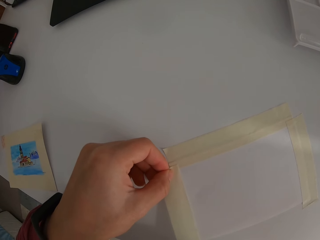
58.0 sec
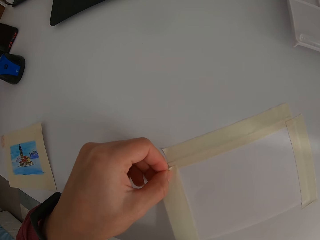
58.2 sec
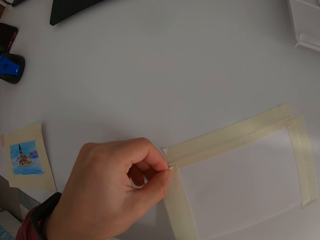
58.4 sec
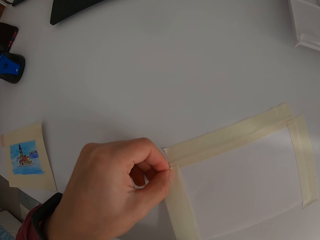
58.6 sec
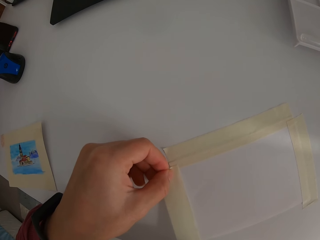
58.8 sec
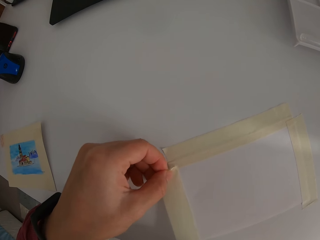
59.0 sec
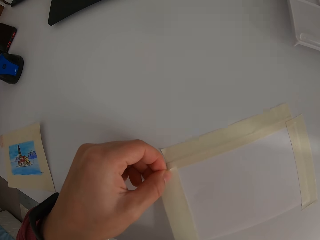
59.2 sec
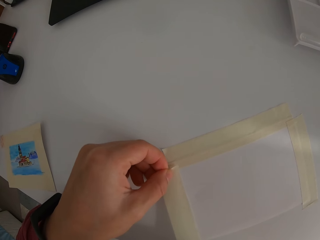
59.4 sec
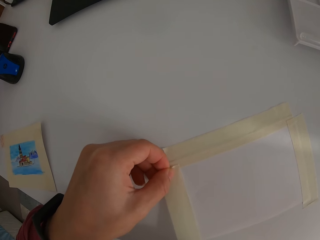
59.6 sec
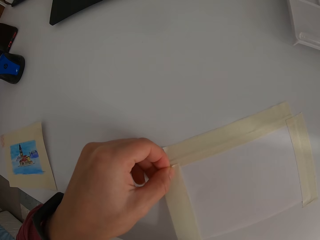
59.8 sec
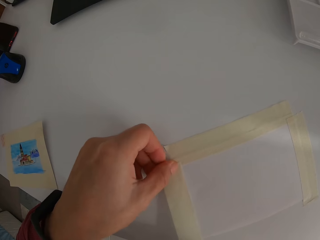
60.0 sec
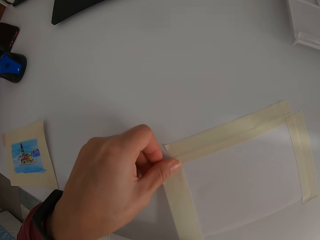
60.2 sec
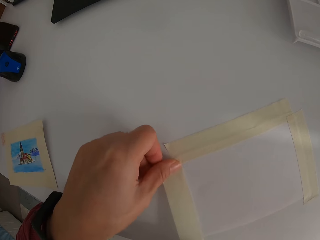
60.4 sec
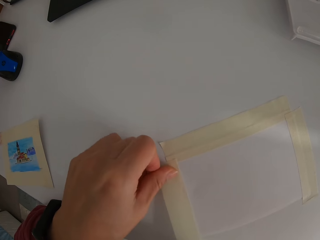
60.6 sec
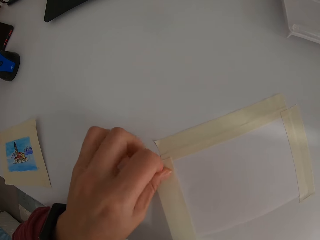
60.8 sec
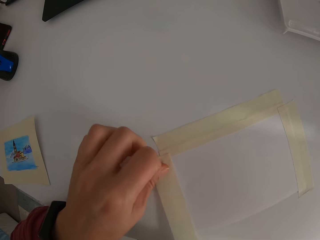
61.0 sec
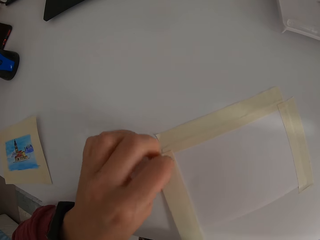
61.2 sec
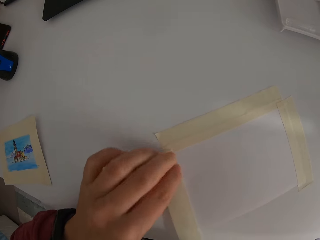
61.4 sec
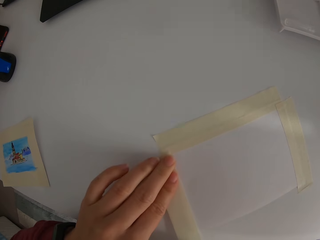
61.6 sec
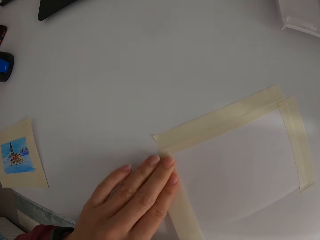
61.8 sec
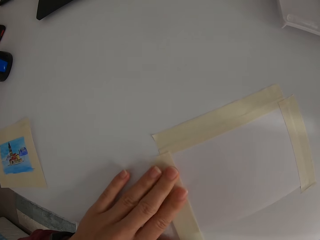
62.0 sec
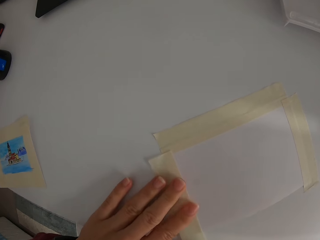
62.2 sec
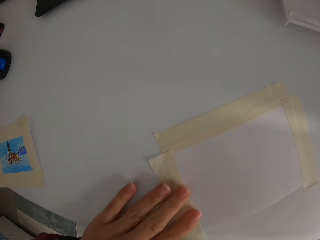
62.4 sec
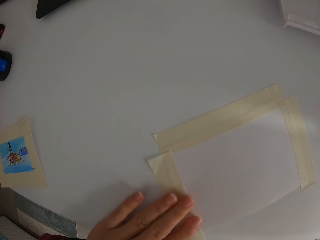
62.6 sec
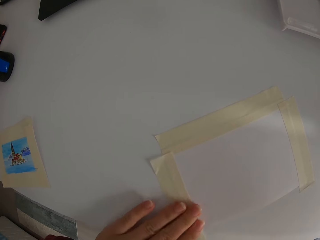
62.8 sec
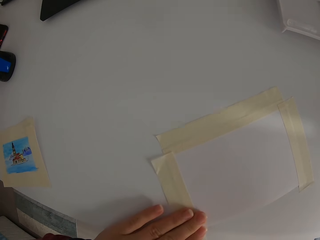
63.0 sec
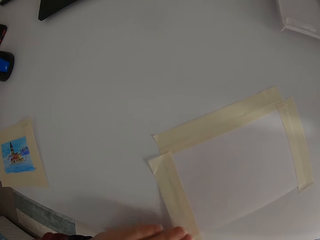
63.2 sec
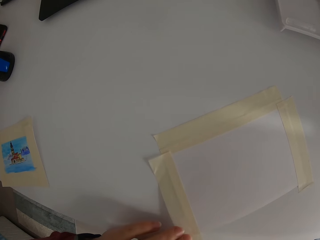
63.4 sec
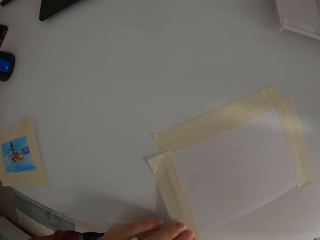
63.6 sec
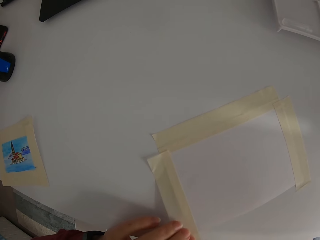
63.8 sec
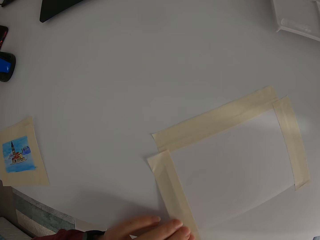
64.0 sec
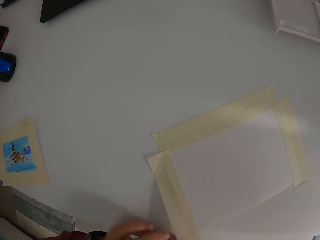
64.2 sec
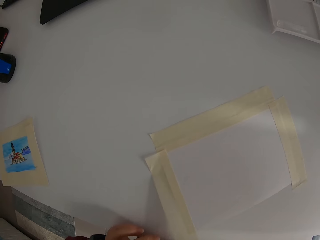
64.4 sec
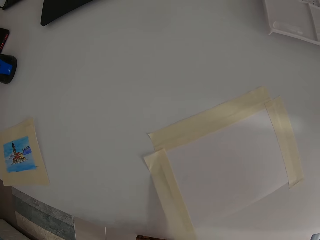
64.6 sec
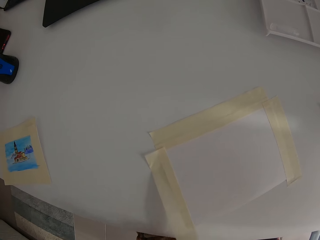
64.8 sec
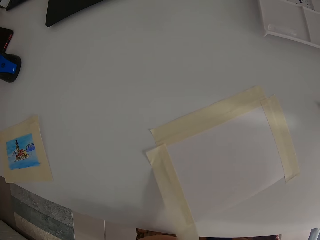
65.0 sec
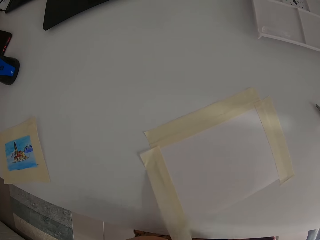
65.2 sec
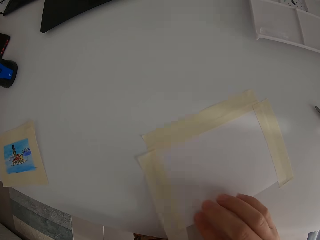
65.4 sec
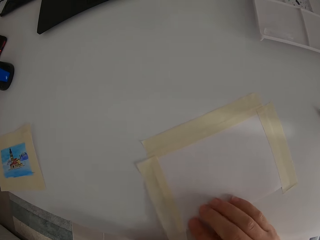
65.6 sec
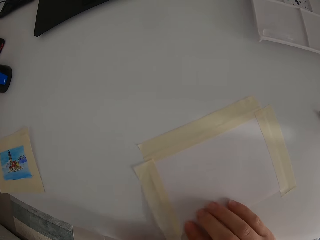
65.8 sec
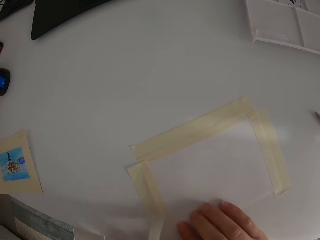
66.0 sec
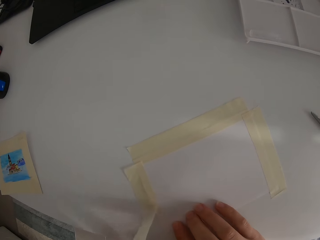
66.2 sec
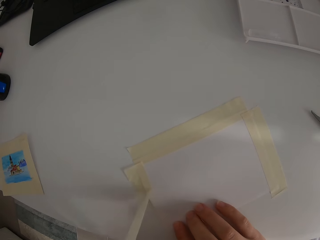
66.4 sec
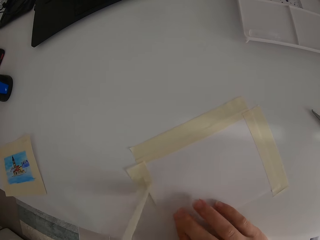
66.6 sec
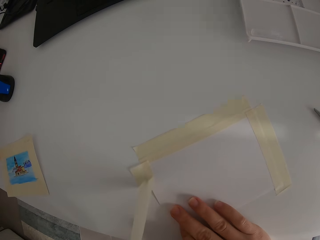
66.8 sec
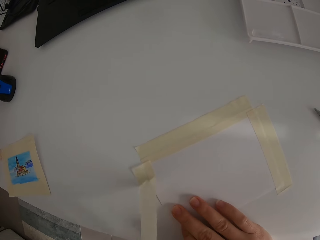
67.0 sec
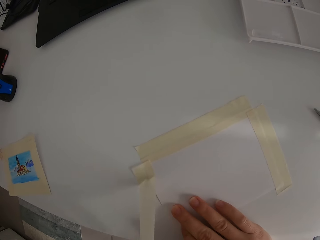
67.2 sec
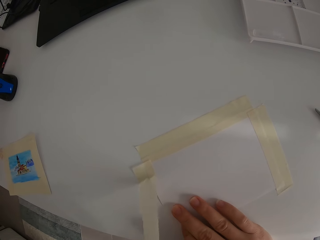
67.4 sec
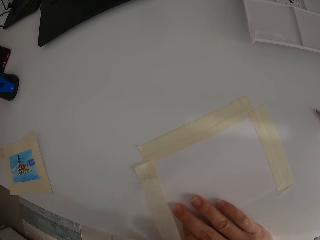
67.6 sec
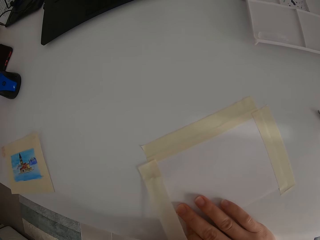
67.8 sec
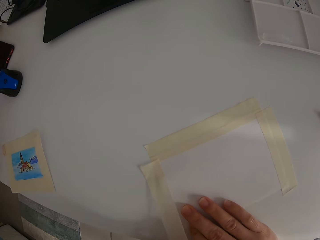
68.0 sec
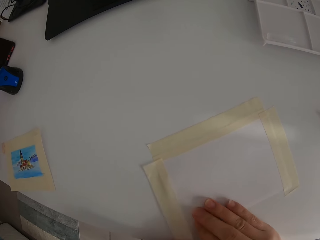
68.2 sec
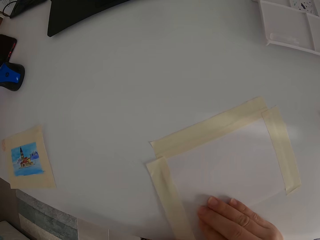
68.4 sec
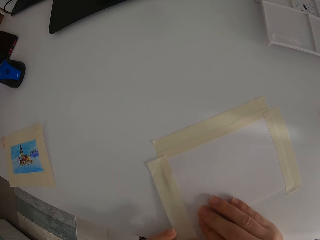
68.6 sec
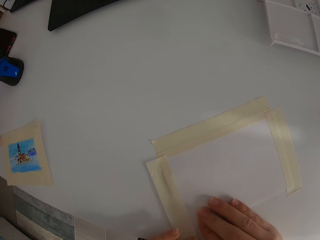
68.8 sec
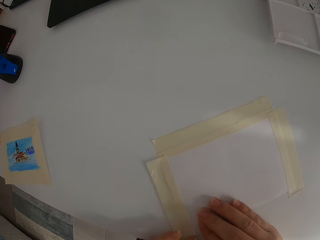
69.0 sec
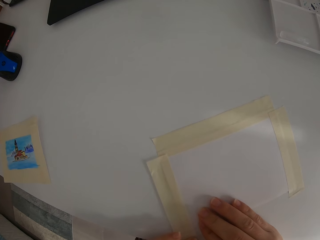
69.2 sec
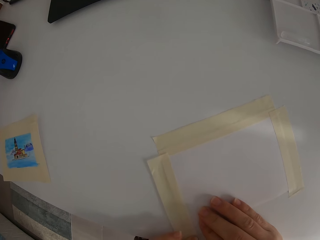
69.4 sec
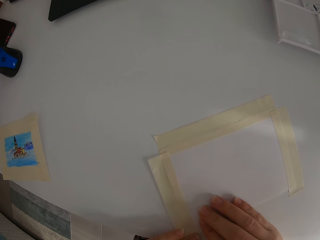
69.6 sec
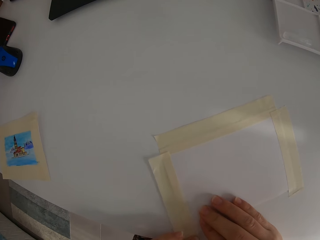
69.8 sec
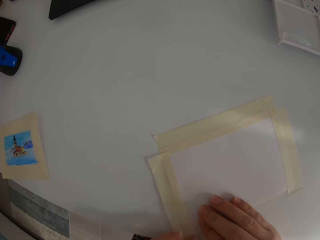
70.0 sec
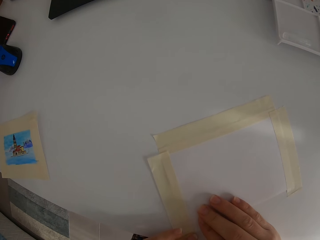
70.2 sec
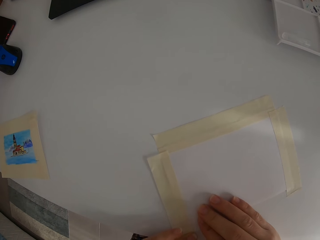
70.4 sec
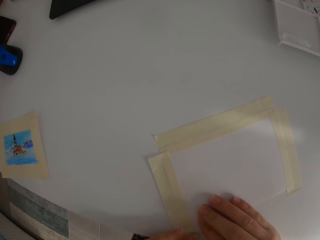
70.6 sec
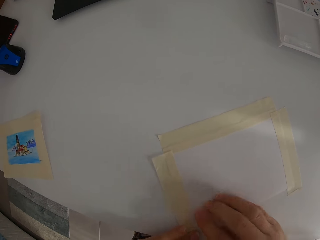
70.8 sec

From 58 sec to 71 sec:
The camera wearer tapes the paper on the table.

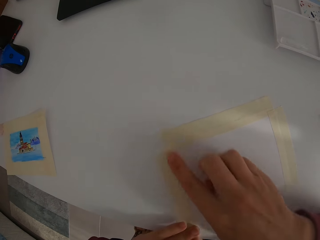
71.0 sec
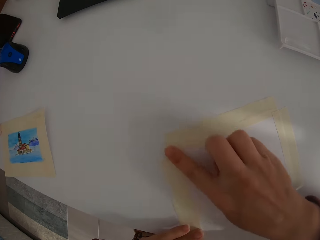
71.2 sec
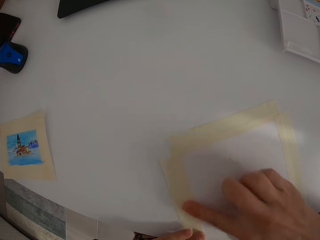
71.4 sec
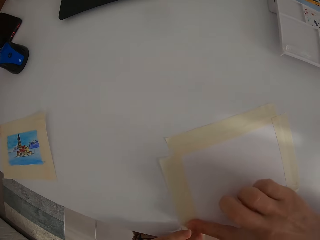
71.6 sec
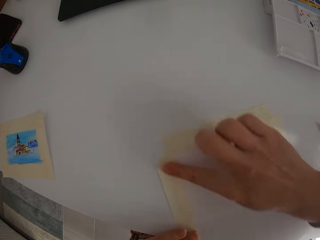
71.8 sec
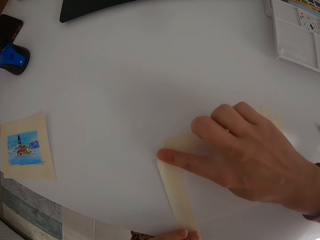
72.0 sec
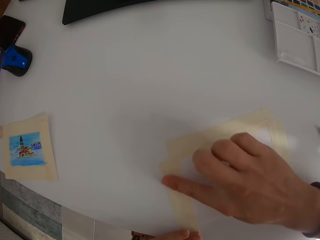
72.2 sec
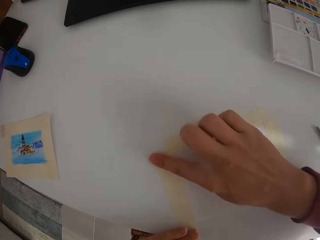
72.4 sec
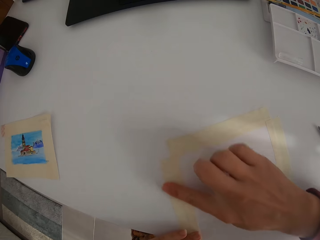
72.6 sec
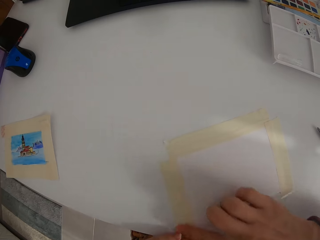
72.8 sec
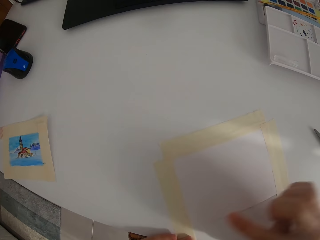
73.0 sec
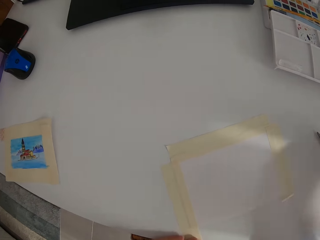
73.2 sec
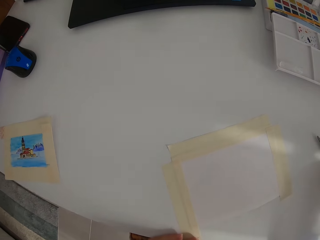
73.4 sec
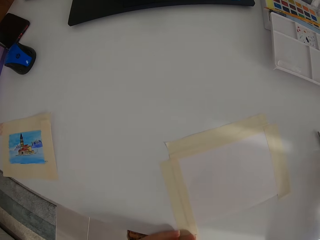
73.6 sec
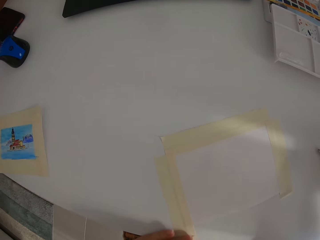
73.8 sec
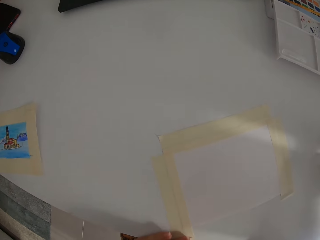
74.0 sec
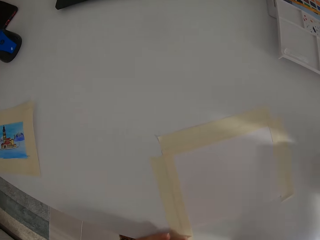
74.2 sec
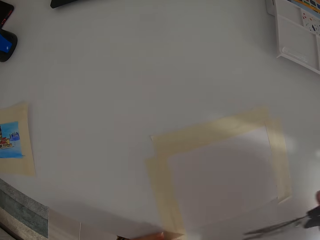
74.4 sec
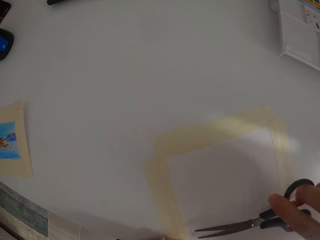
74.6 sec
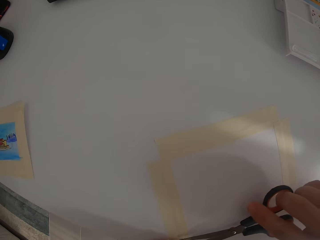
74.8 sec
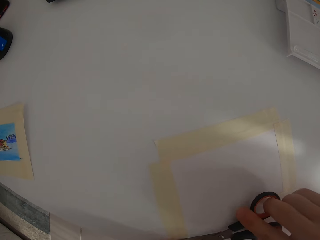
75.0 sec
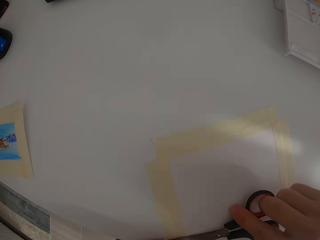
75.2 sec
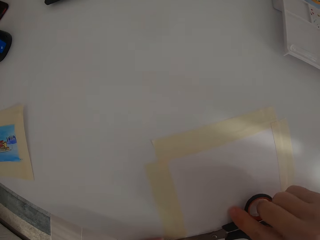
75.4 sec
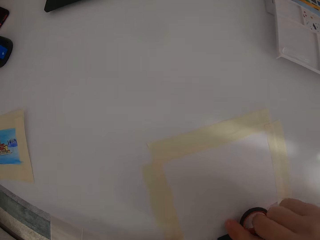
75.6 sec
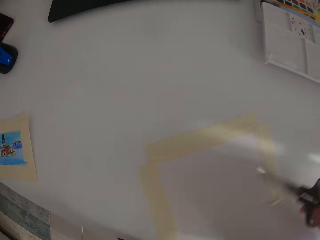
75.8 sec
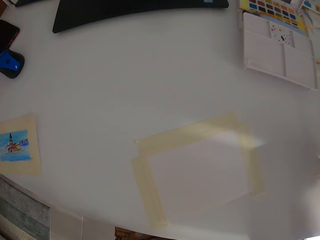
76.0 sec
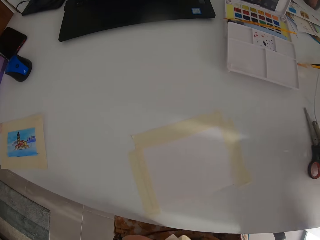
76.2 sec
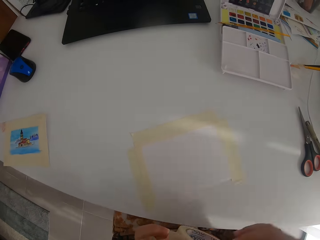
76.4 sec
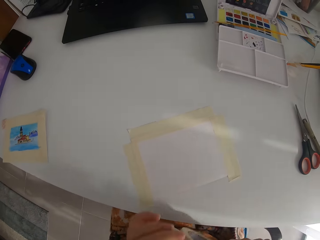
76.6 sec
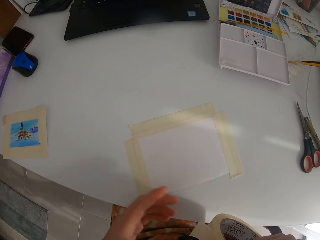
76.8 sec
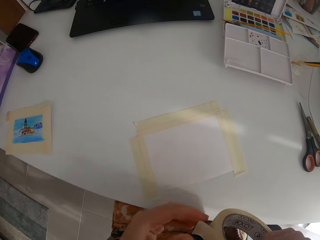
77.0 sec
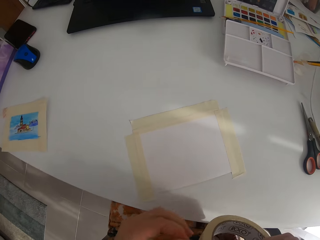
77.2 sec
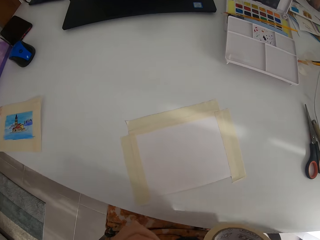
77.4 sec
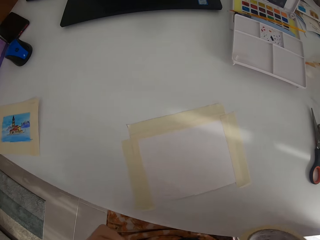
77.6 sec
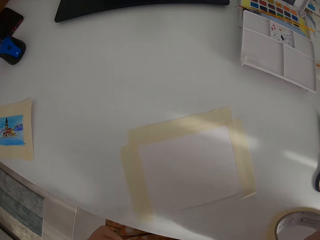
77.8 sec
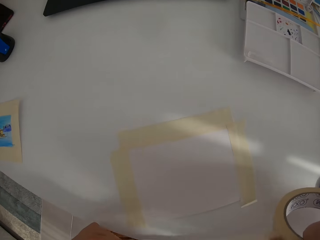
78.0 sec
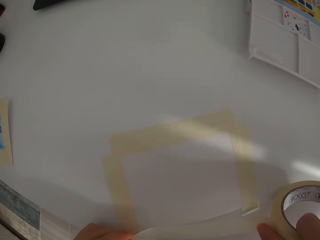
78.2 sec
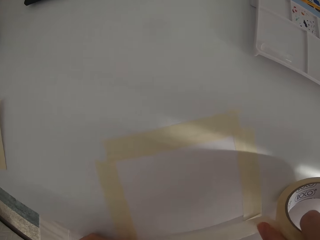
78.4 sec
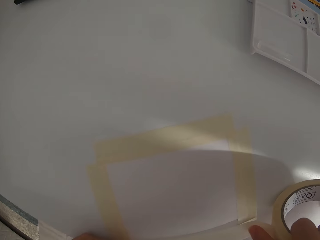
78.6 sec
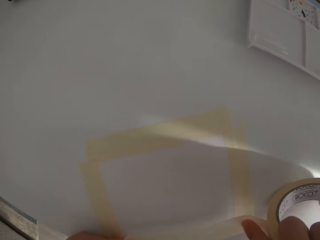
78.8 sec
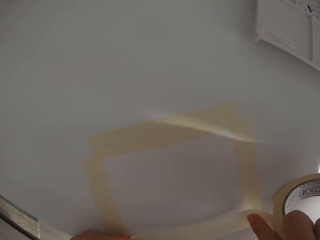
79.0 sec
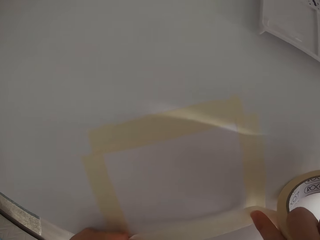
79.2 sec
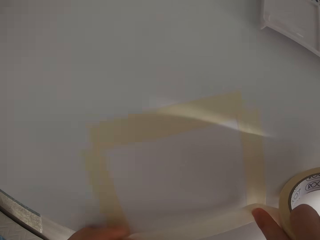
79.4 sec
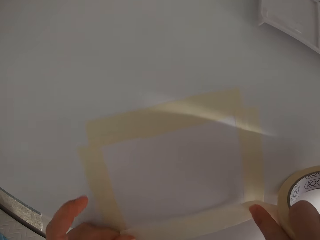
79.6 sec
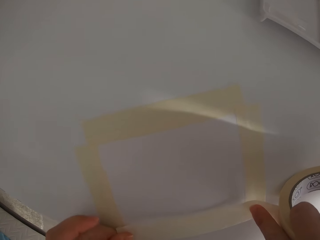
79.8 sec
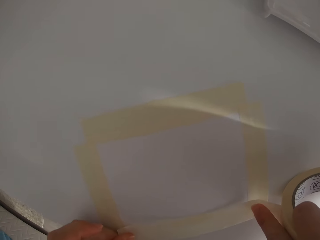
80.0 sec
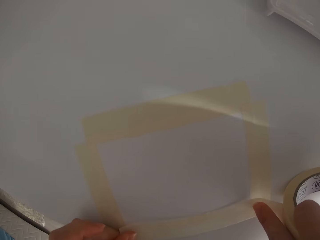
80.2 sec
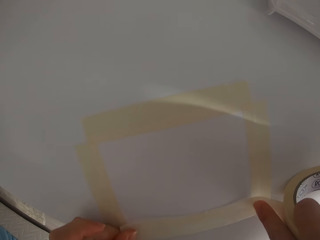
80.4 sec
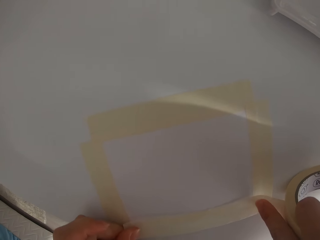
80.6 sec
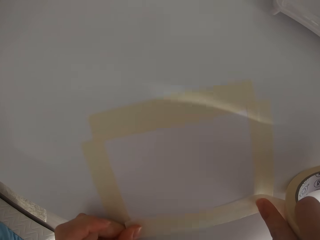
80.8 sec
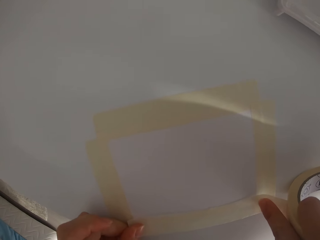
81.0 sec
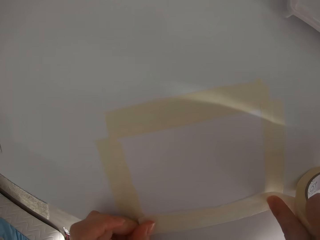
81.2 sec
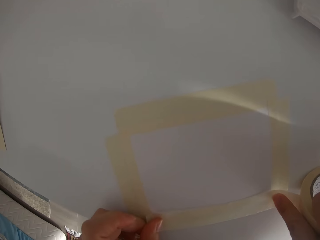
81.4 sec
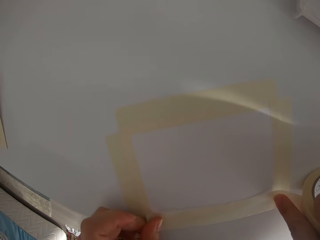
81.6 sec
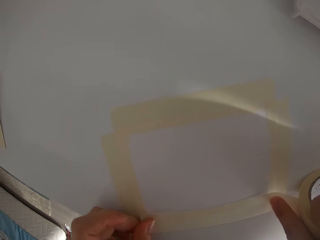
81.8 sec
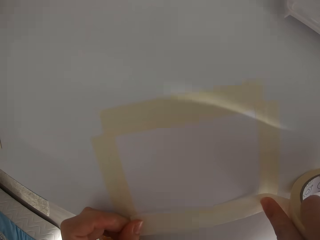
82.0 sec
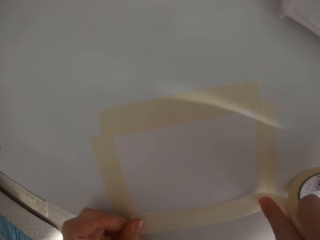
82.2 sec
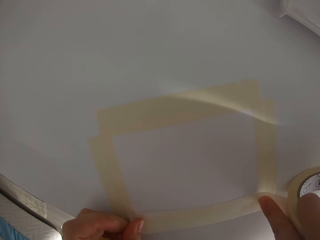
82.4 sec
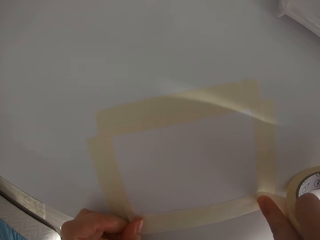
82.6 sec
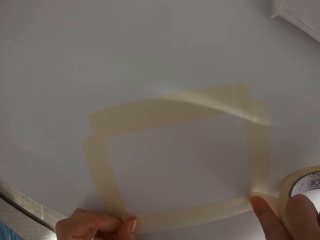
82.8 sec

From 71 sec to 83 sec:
The camera wearer fixes the masking tape. They press the tape on the table. They cut the masking tape with the scissors. They put the scissors on the table. They remove the masking tape. They tape the paper on the table.
